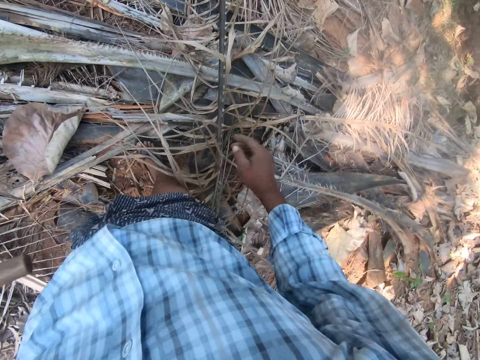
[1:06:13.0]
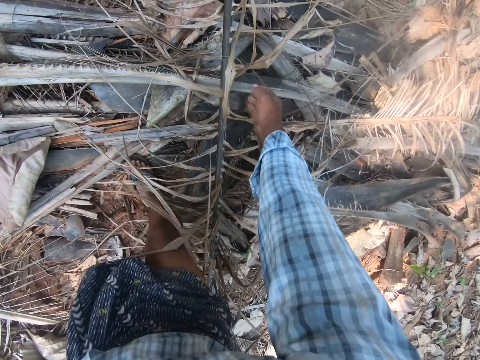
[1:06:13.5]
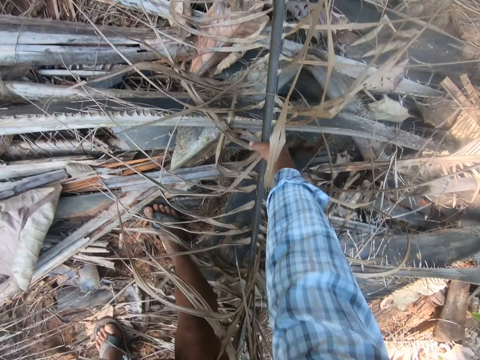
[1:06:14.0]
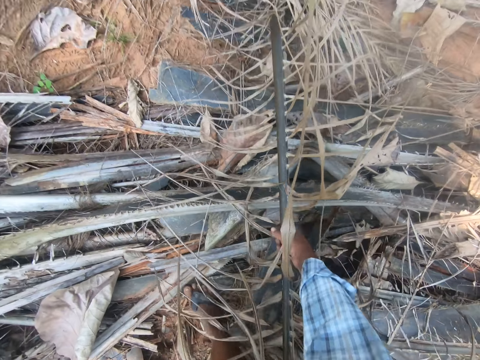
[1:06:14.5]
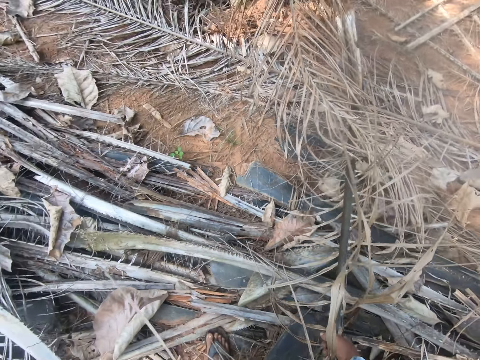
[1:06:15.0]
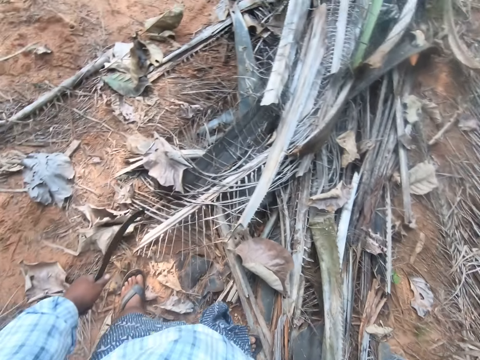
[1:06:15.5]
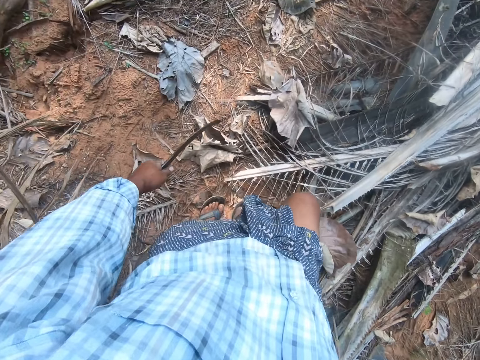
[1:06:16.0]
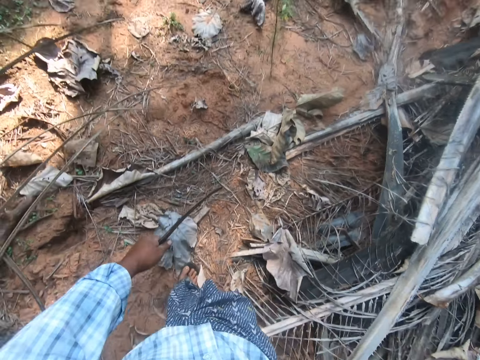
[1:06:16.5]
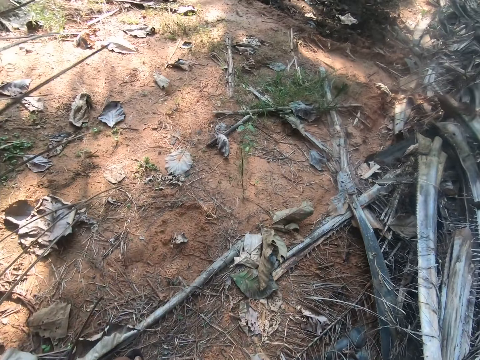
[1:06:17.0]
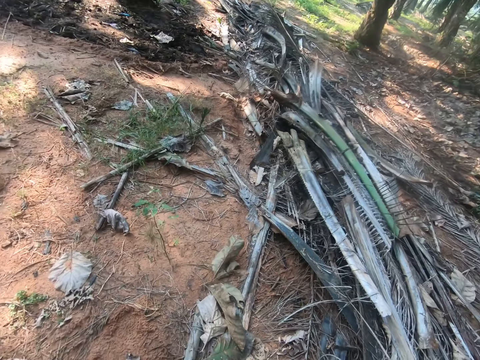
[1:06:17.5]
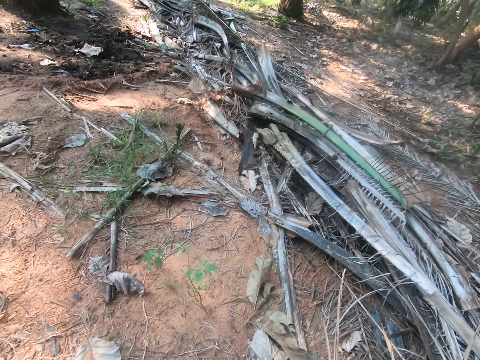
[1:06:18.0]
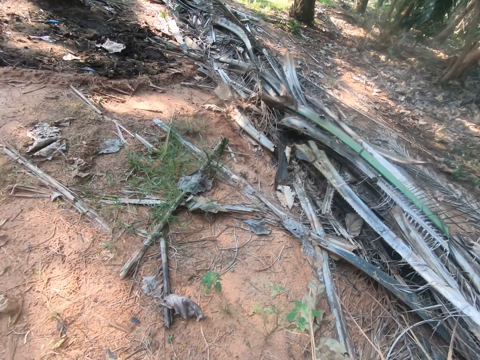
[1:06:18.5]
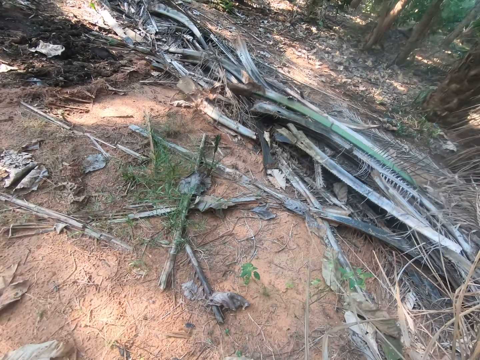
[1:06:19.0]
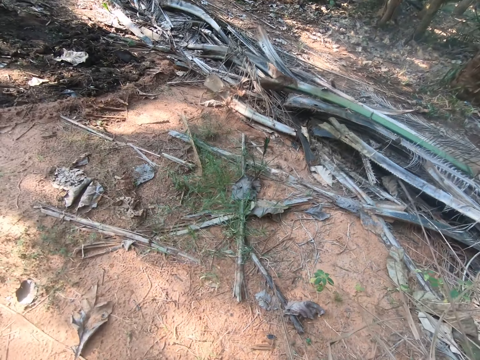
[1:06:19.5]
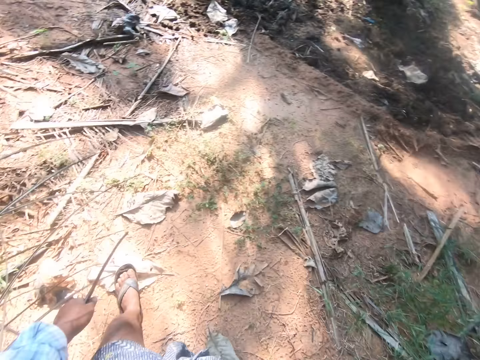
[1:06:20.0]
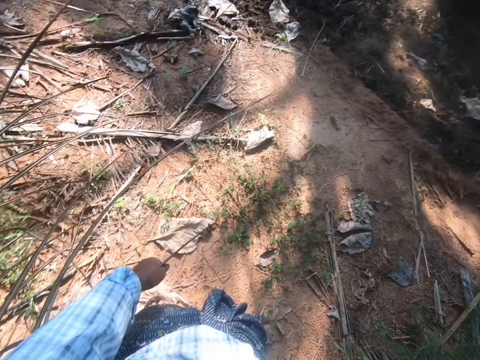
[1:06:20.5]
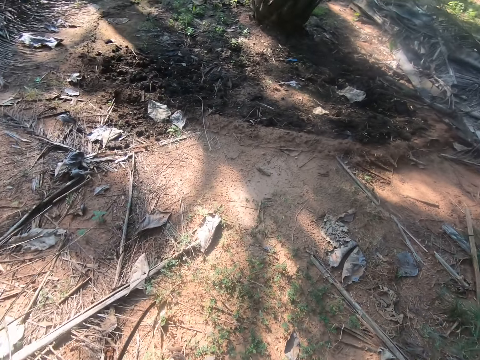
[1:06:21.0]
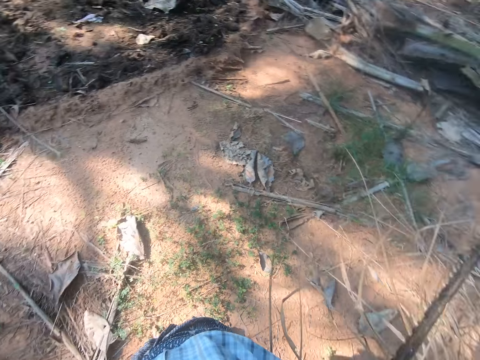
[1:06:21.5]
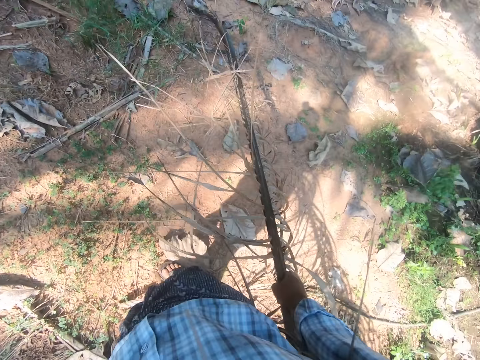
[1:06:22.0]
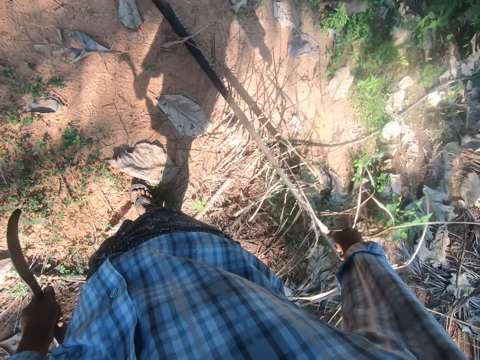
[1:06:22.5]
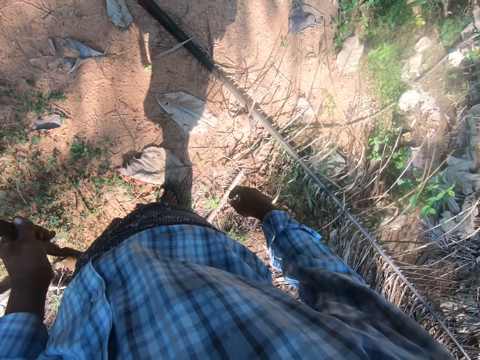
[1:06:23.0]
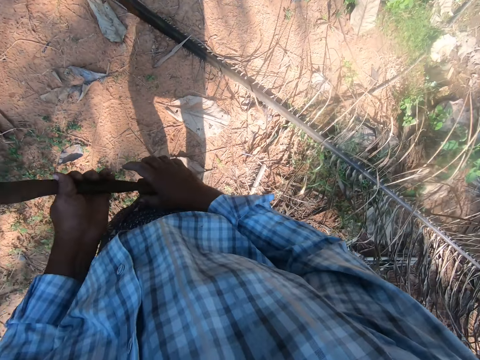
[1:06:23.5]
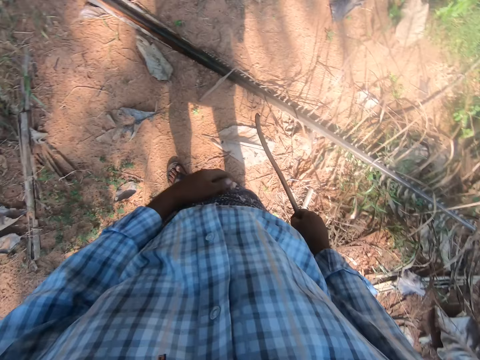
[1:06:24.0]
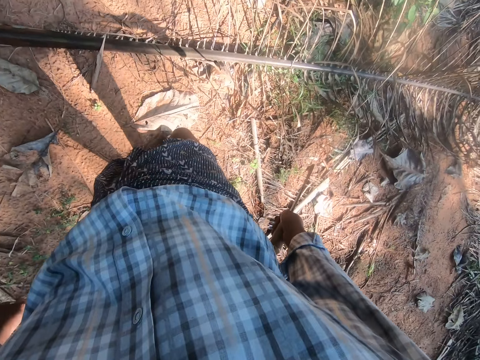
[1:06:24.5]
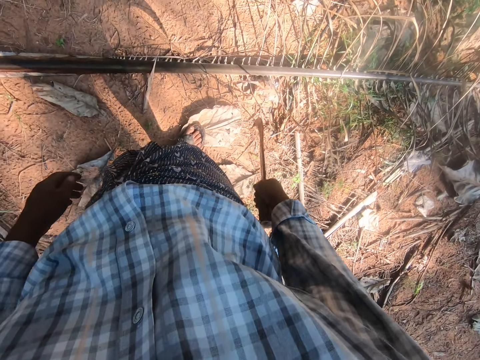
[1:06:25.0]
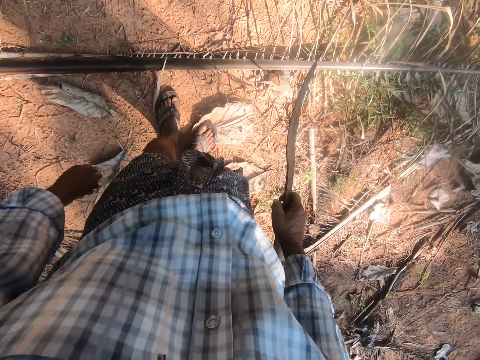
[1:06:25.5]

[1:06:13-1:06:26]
The camera wearer switches the pruning saw to the other hand. They pick a coconut branch. They take the palm stem to an open ground. They walk away from the coconut branches. They pull the coconut branch. They throw the coconut branch on the ground. They switch the pruning saw to the other hand and step toward the coconut branch.

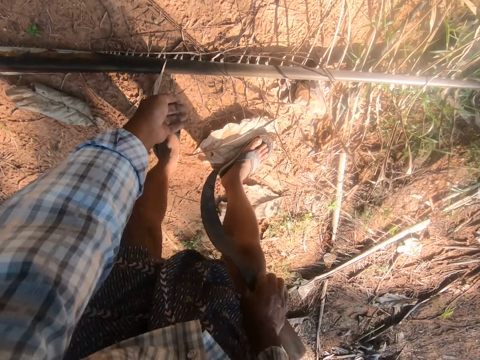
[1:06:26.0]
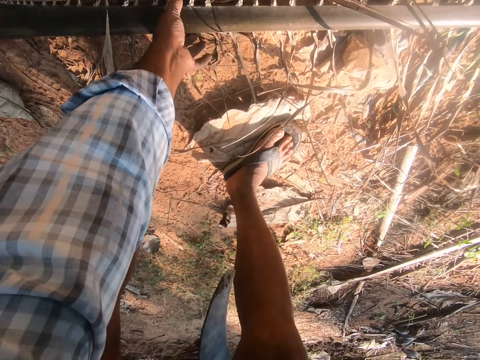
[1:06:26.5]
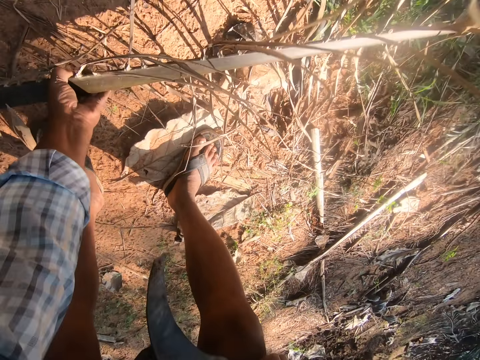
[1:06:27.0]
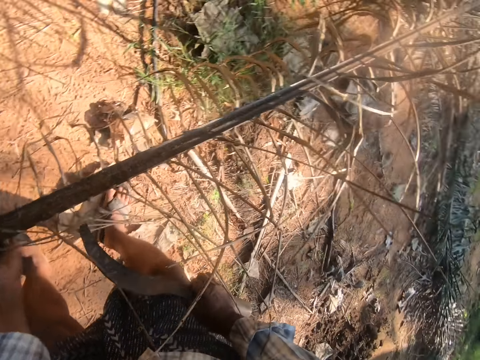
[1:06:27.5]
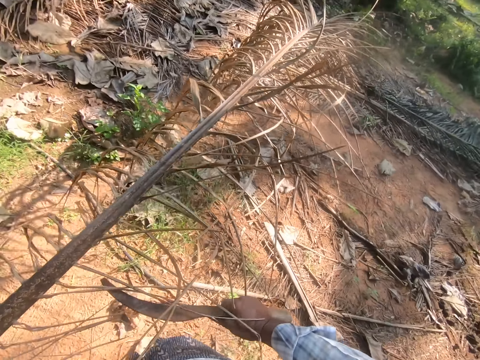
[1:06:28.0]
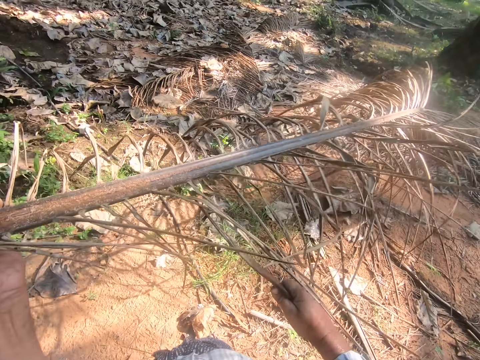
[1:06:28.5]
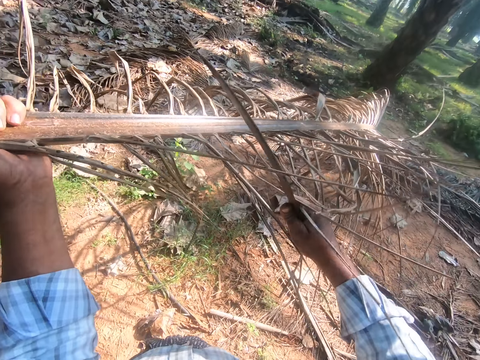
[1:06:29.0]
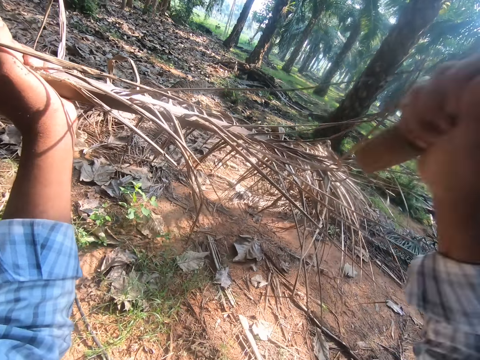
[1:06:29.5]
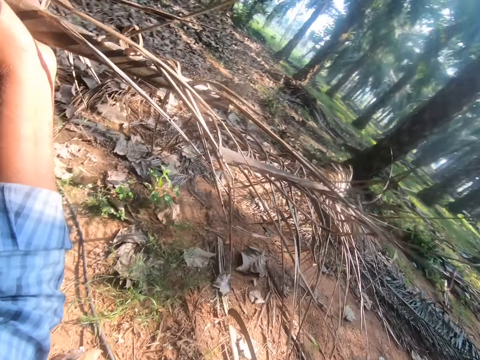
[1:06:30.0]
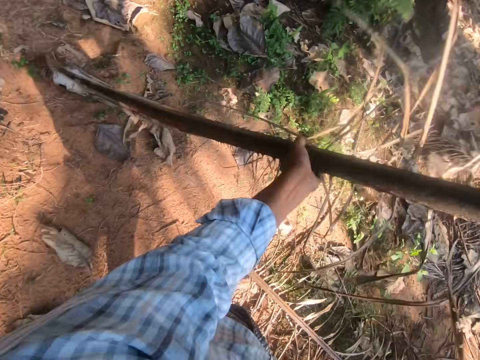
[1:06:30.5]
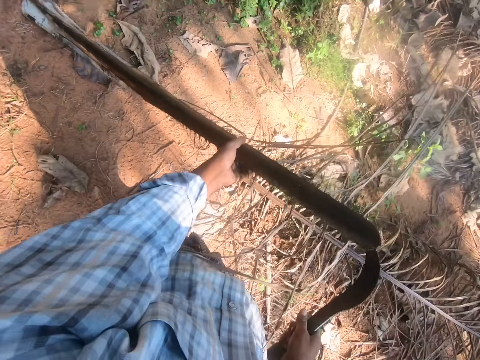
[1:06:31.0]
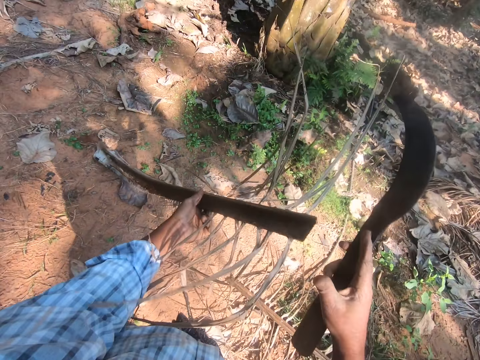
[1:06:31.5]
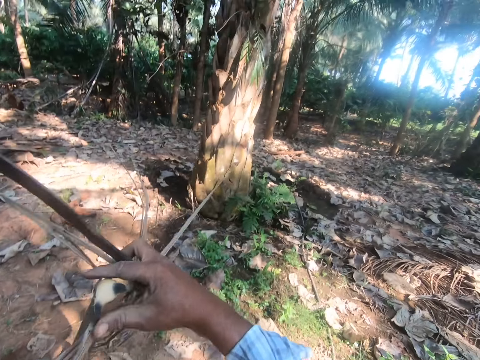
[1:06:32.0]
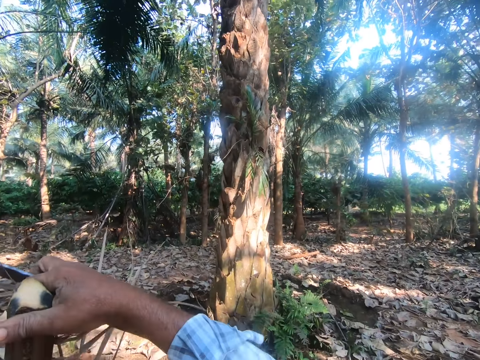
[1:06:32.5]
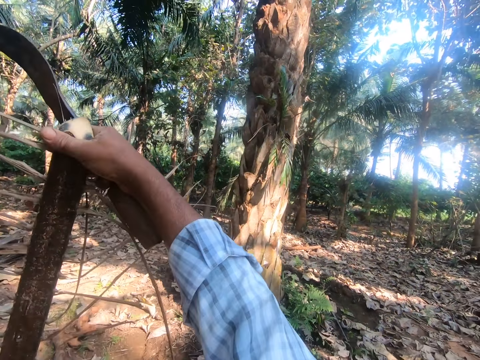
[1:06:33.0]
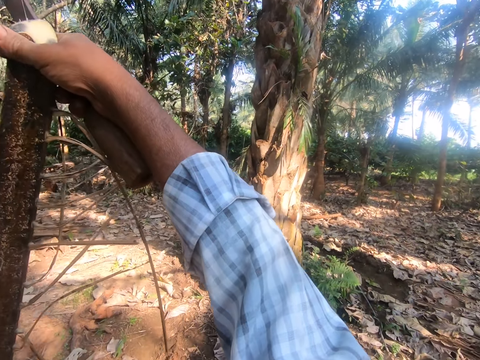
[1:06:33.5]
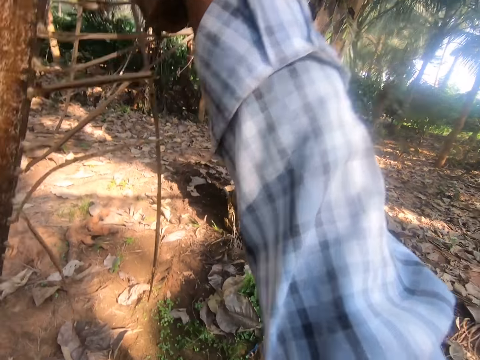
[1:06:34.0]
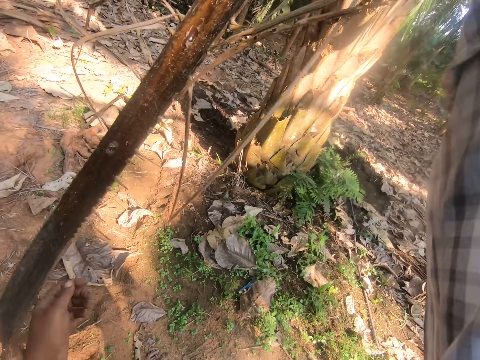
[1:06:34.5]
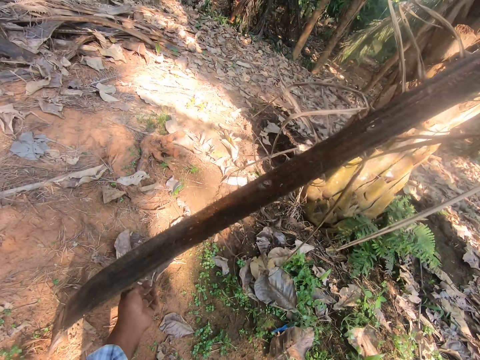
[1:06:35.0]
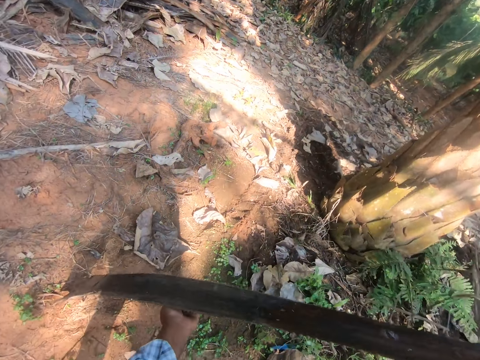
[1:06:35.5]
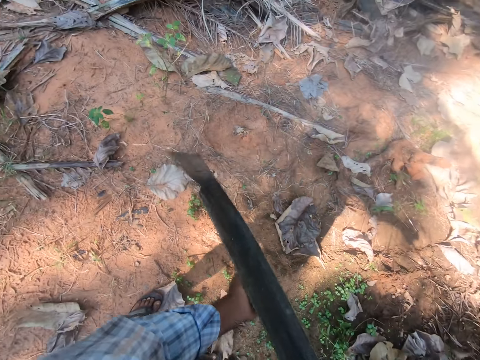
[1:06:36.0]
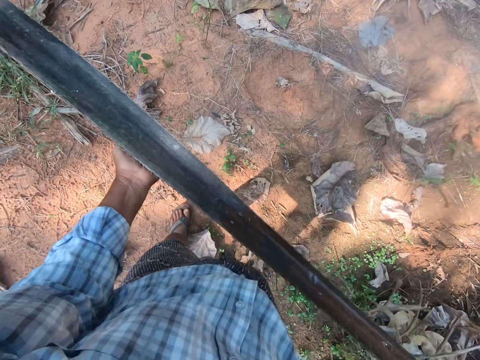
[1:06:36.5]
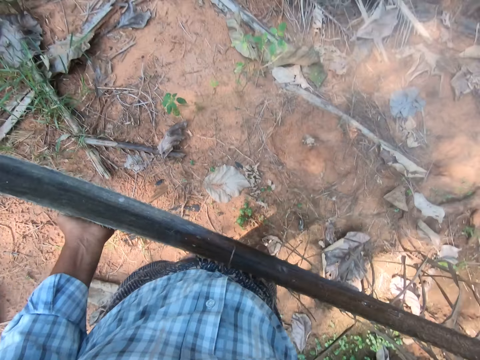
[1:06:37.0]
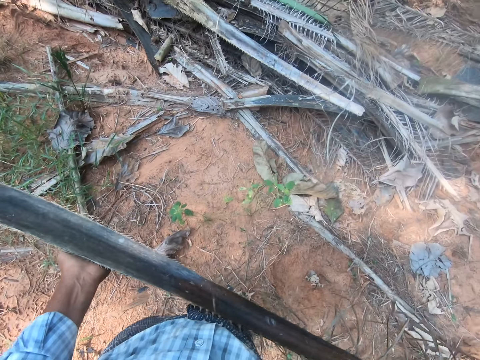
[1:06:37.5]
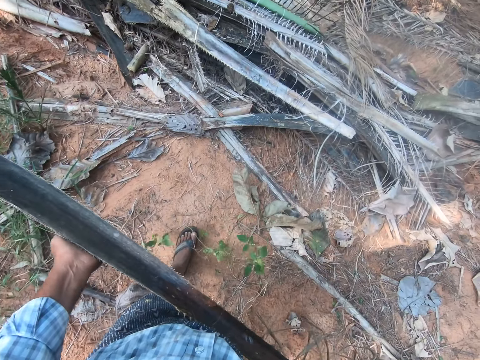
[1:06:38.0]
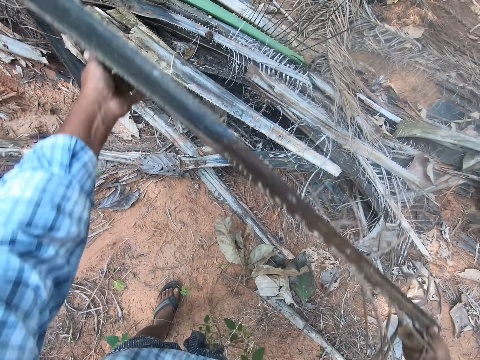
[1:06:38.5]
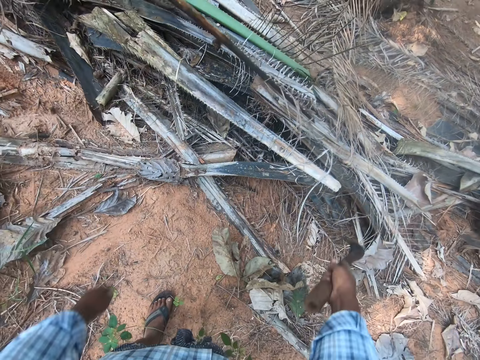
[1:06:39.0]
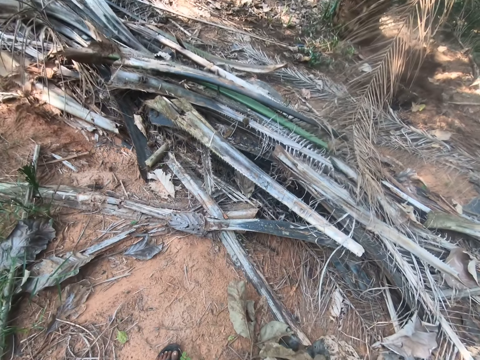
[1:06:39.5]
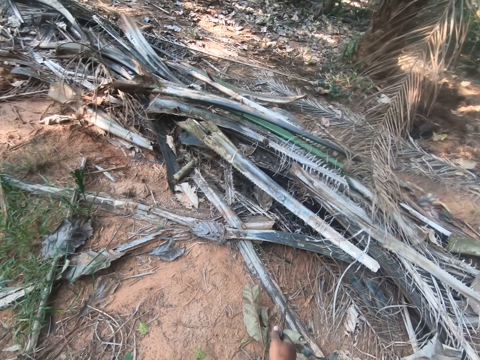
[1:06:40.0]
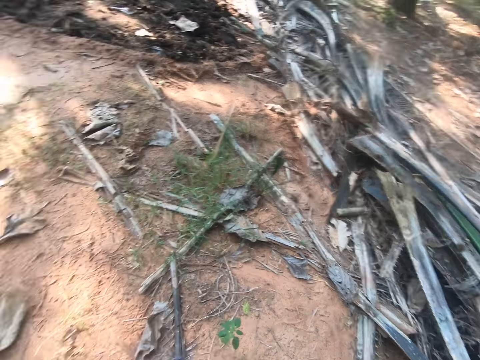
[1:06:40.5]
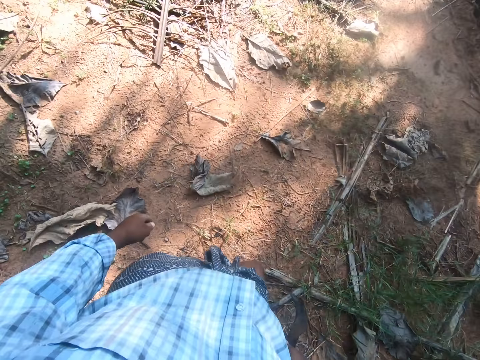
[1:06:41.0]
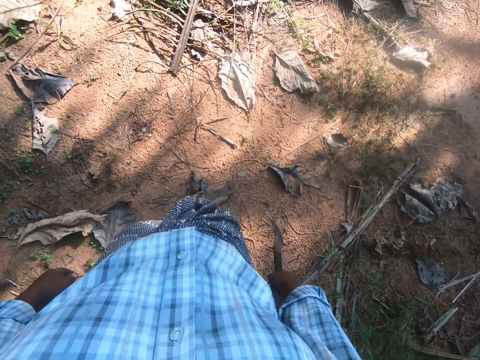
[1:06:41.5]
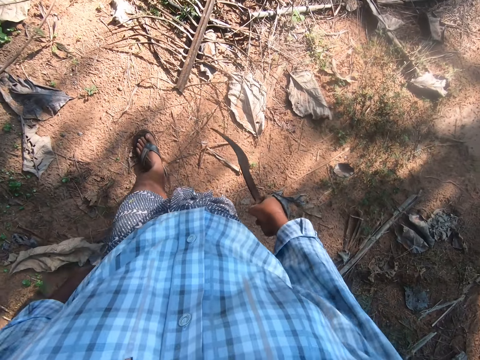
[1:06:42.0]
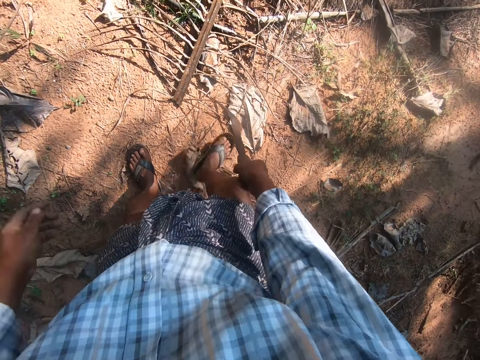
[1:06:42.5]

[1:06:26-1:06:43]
The camera wearer bends. He picks a coconut branch from the ground. He puts the pruning saw on the coconut branch. He lifts the pruning saw off the coconut branch. He lifts the coconut branch. He cuts the coconut branch with the pruning saw. He sticks the coconut branch on the ground. He lifts the coconut branch. He takes the stem part with his hand to the pile of stems on the farm. He walks around the field. He throws the stem on the pile of stems on the ground. He walks away from the coconut branches on the farmland.
